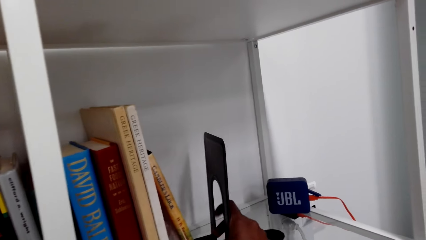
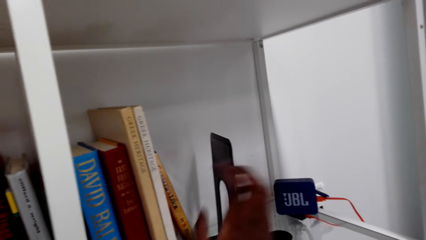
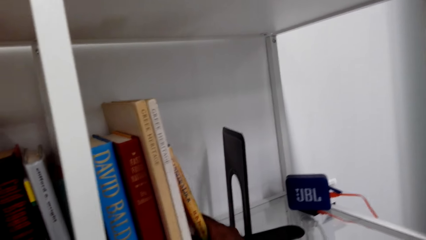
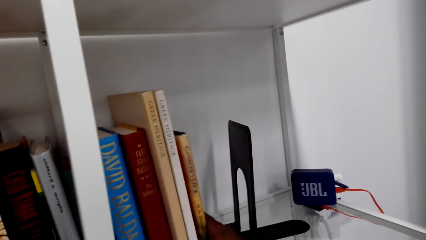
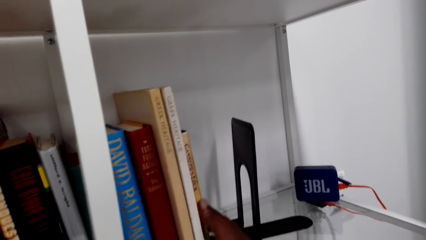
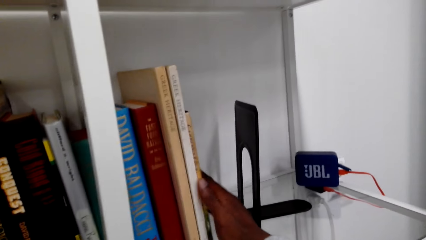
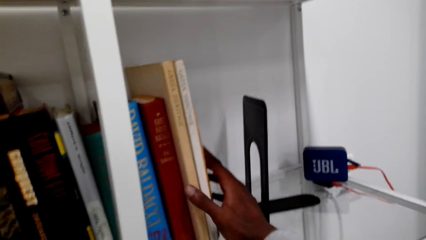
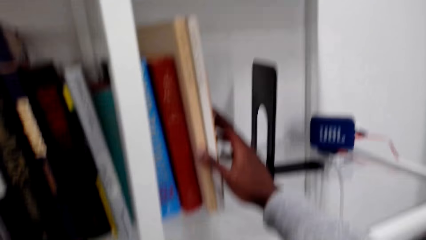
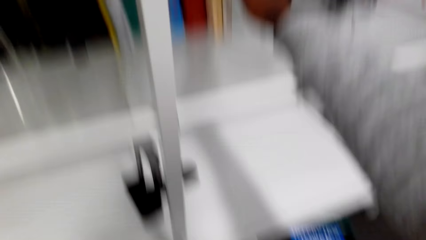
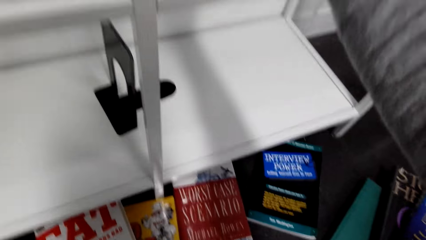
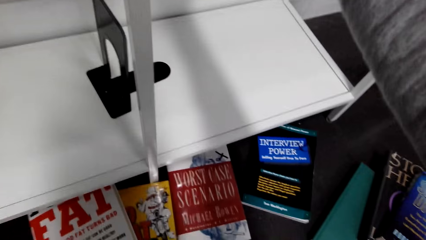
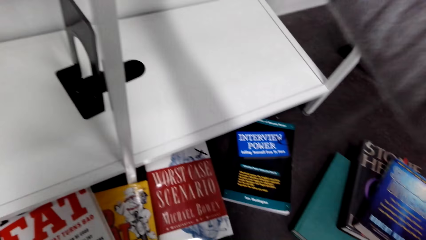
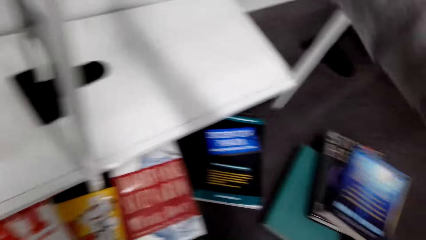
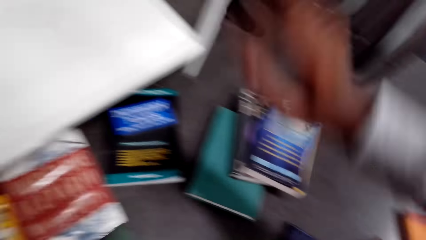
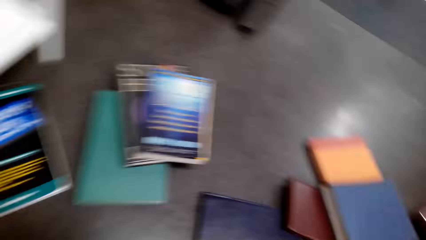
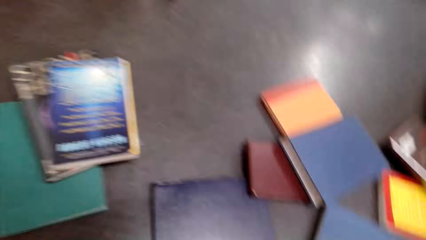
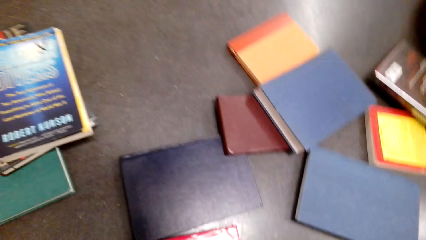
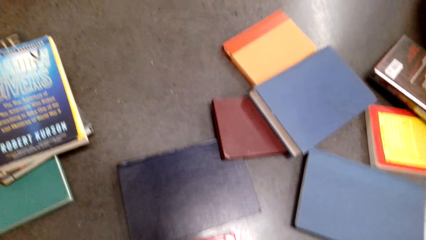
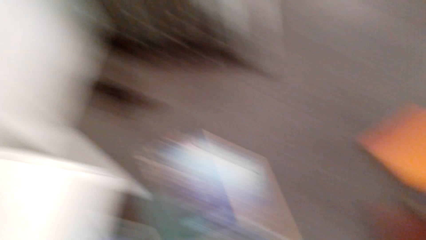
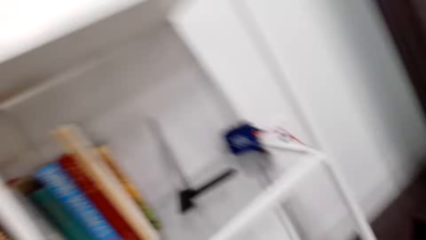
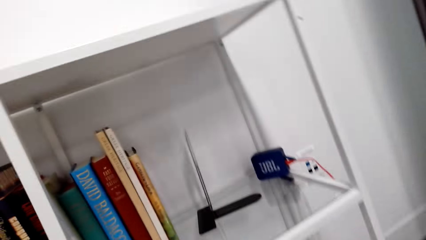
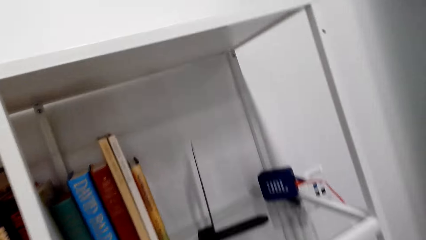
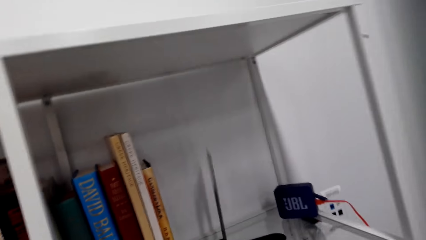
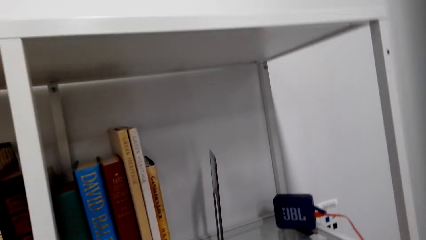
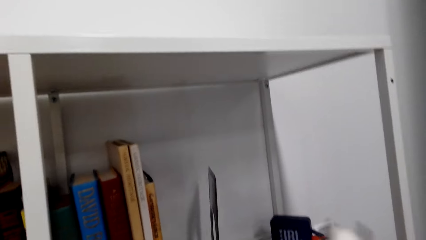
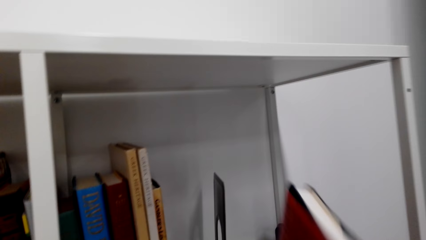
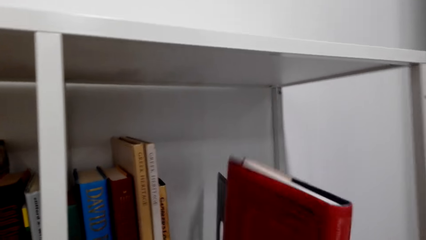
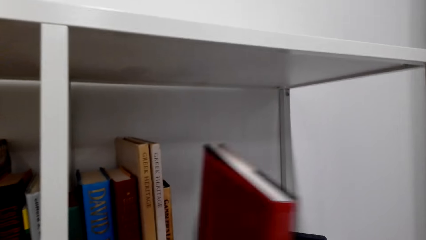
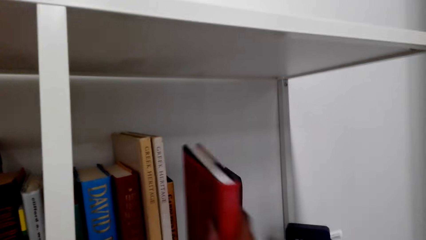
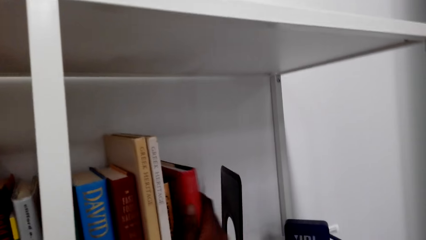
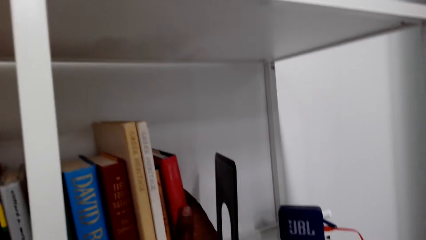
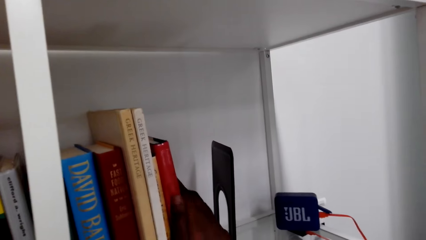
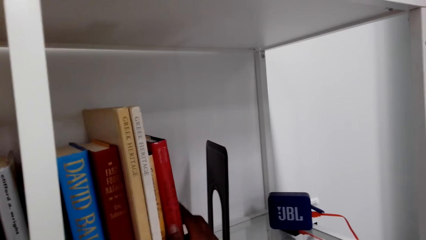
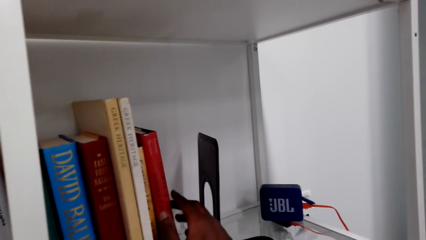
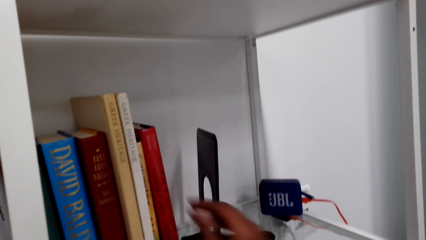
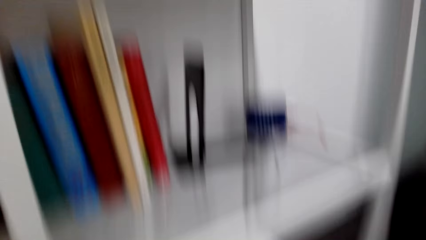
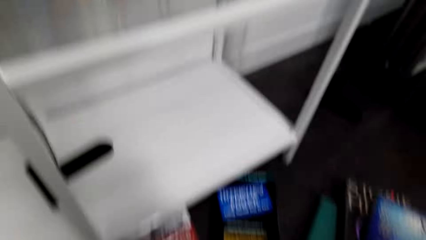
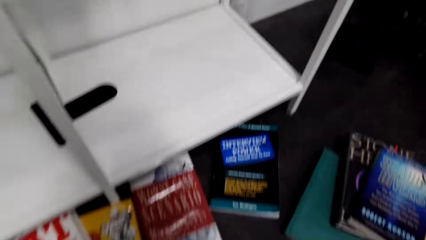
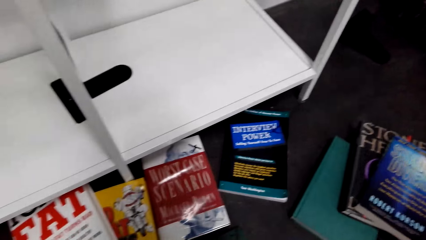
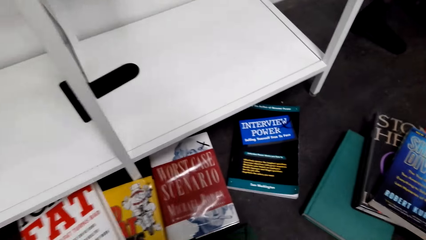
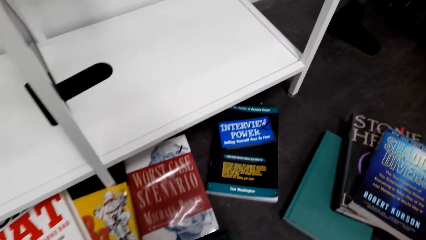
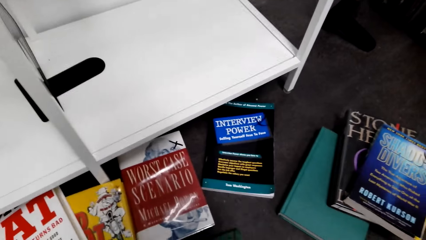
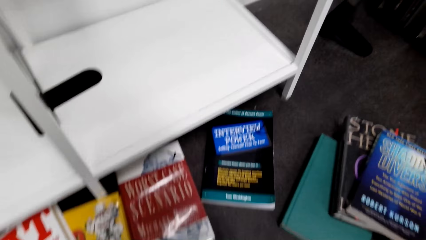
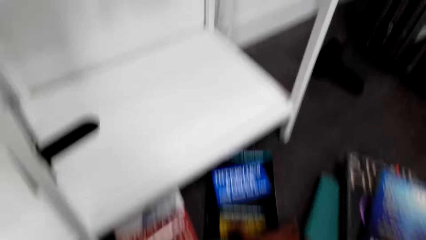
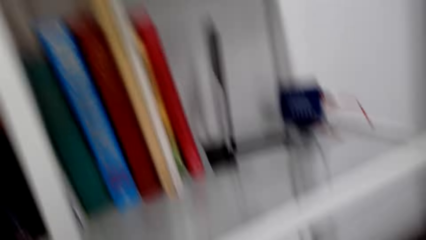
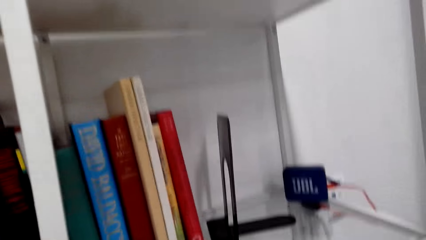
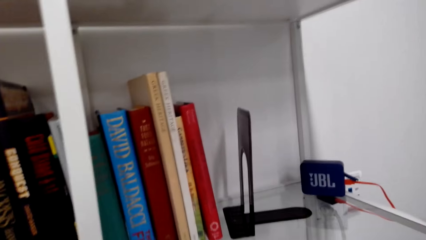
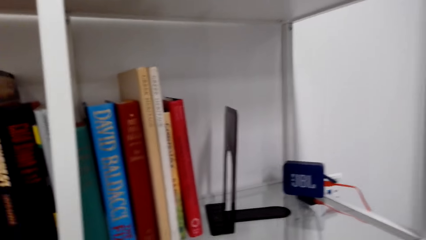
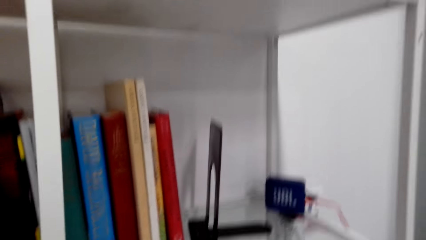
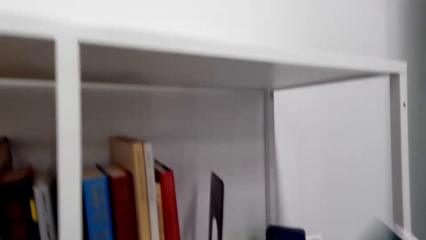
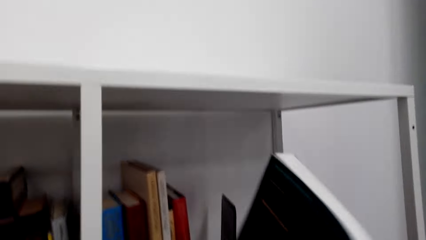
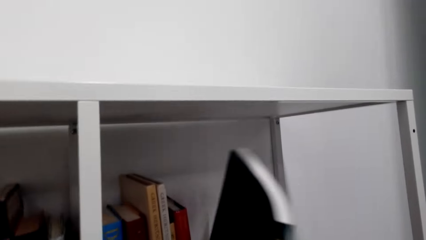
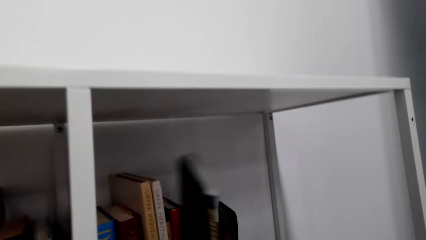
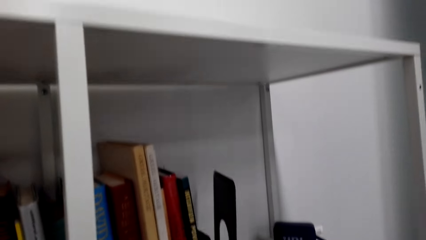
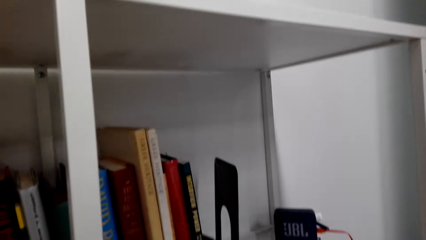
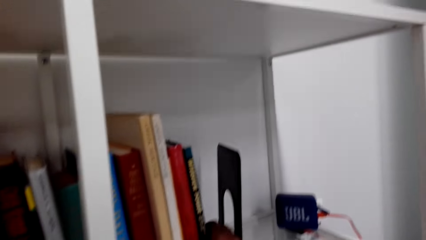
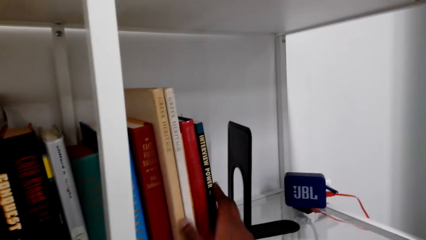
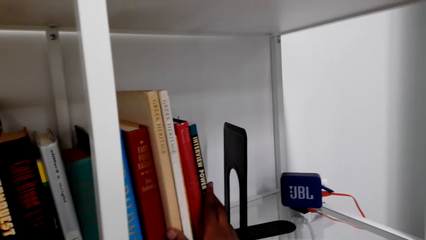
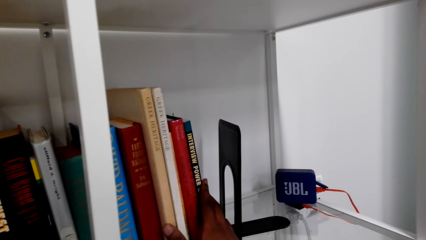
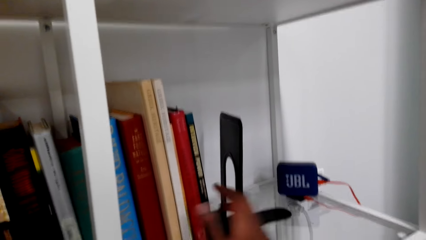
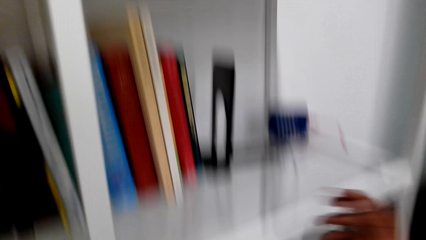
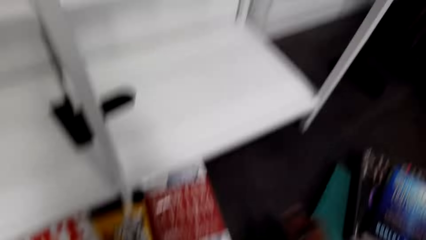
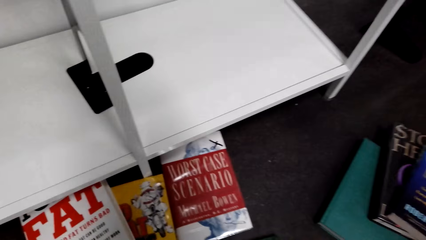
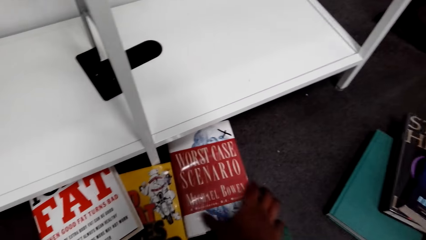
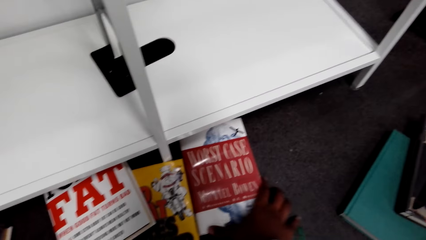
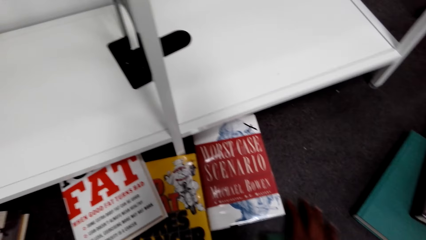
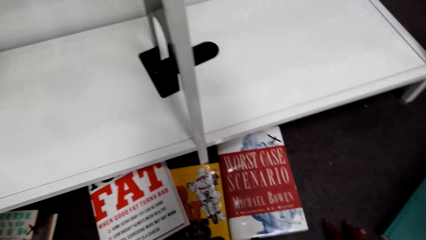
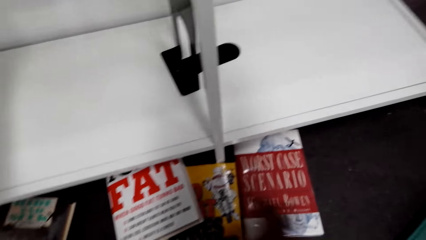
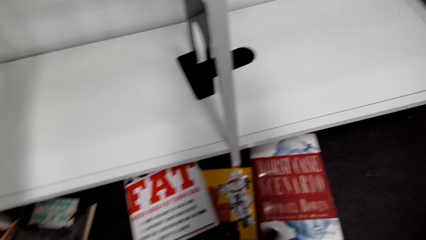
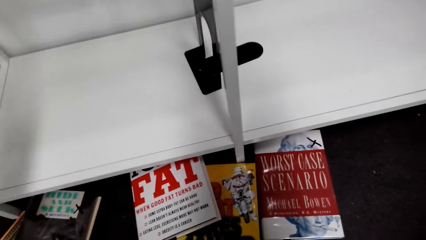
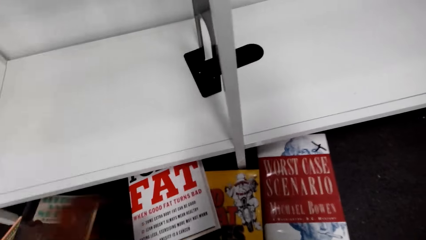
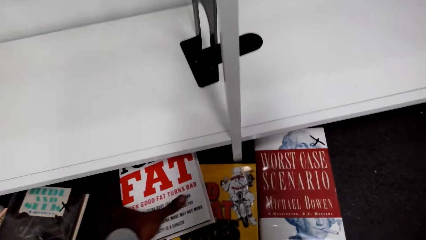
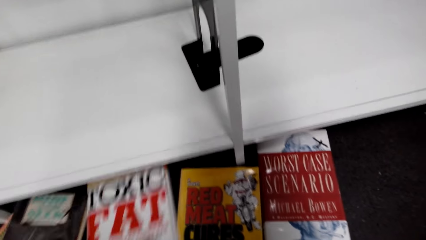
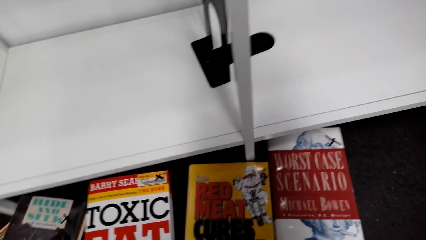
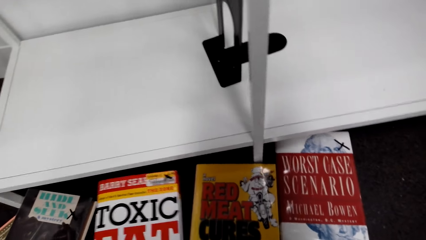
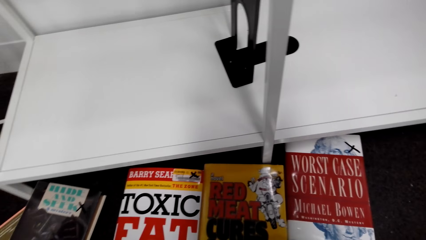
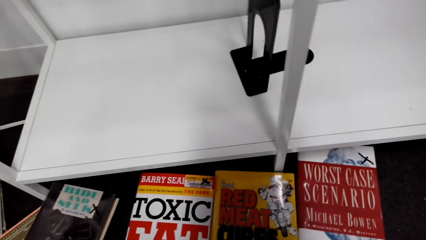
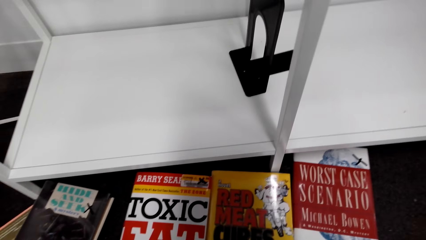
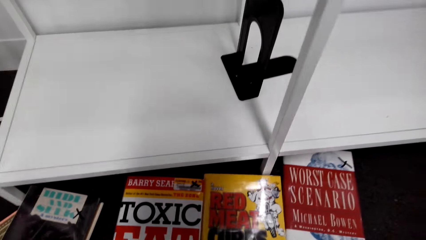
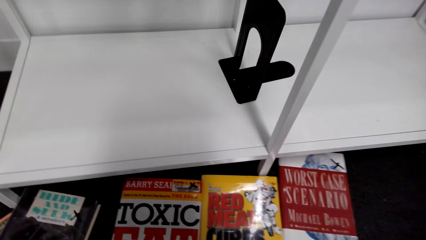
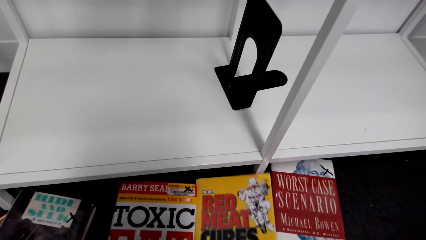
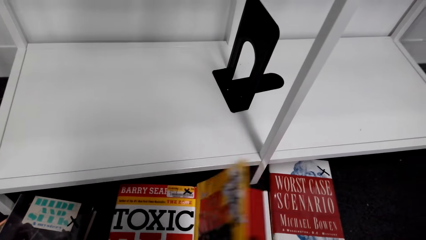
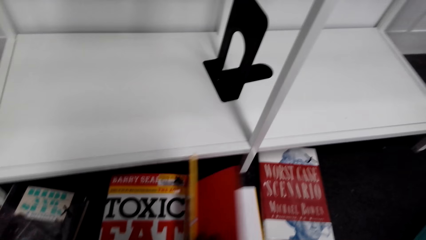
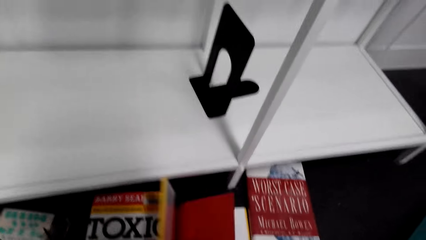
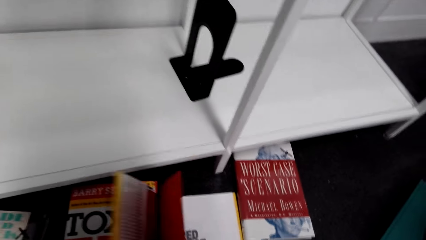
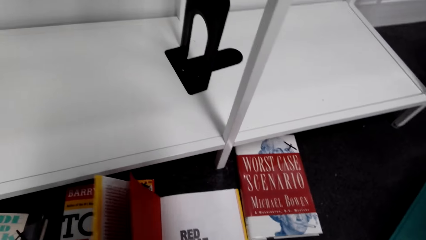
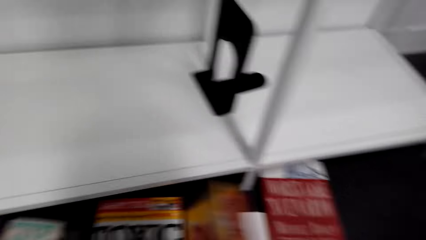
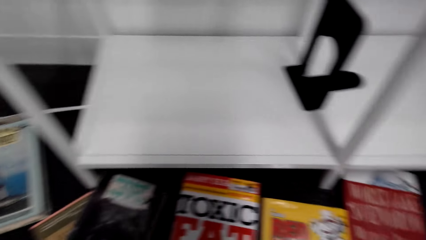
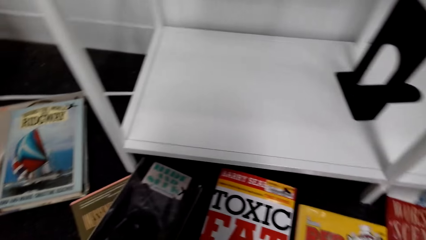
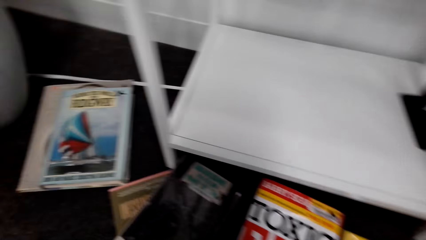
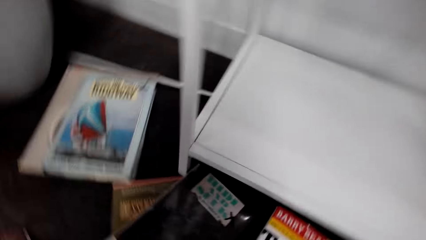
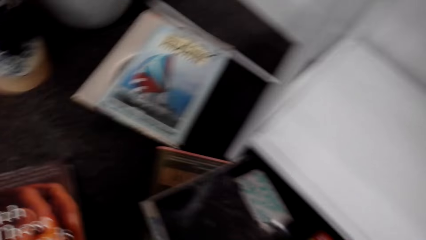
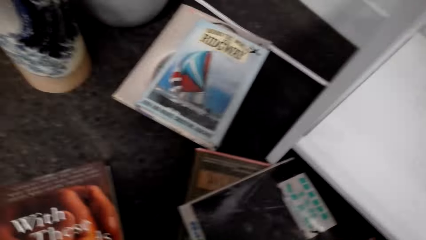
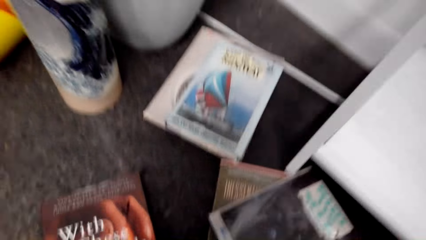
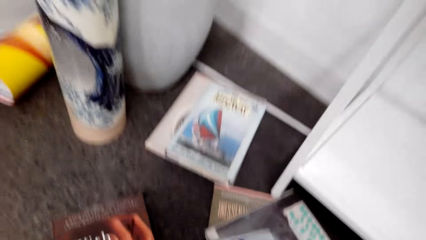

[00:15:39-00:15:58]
The camera wearer arranges the books on the shelf. They pick a book from the floor. They put the book on the shelf. They pick another book from the floor. They put the book on the shelf. They touch the other books on the floor. They peruse the book.
